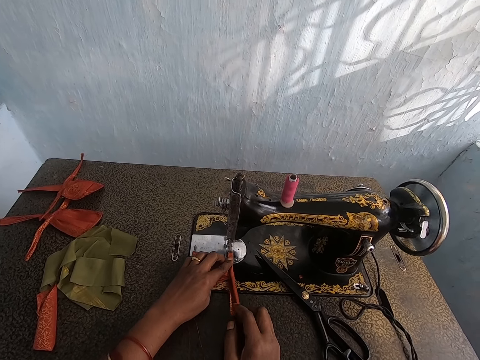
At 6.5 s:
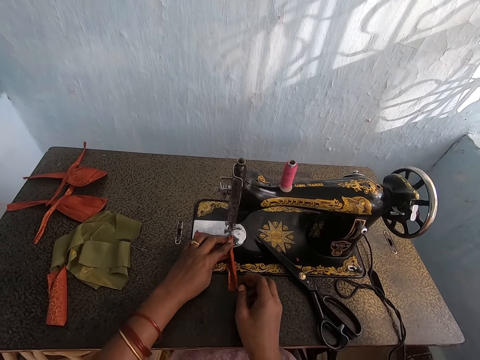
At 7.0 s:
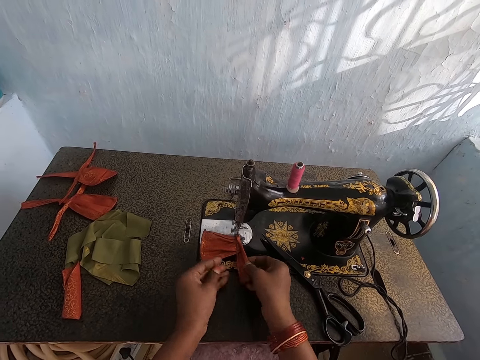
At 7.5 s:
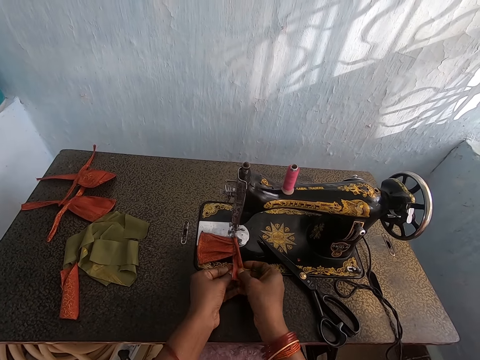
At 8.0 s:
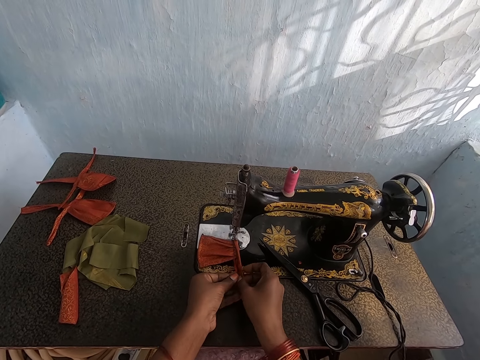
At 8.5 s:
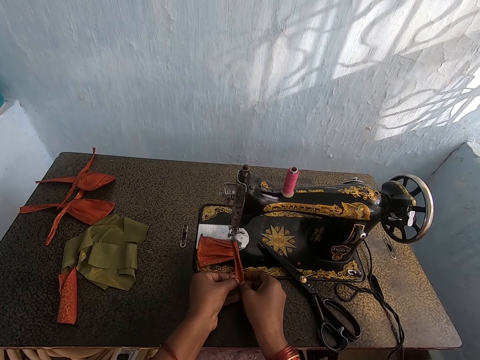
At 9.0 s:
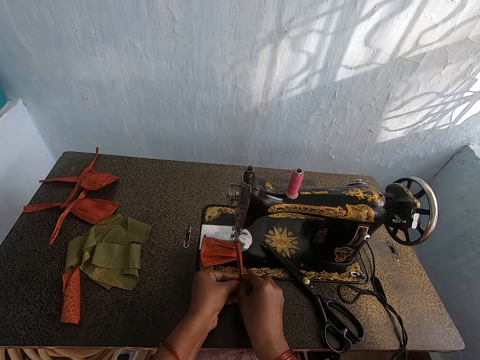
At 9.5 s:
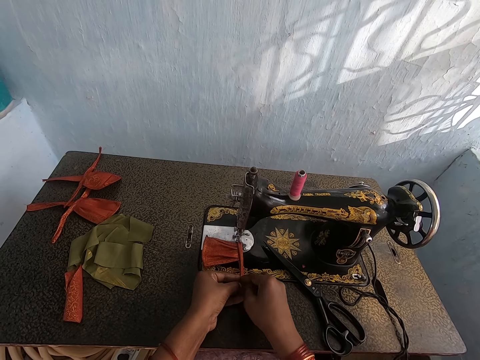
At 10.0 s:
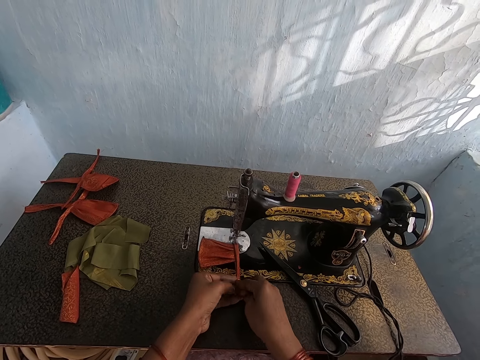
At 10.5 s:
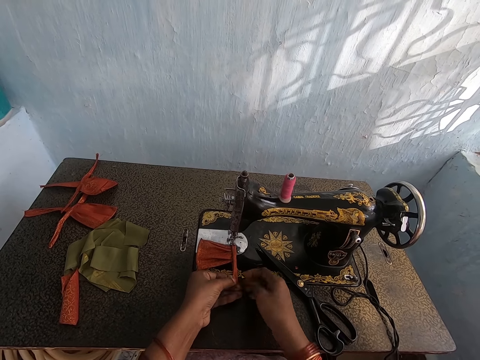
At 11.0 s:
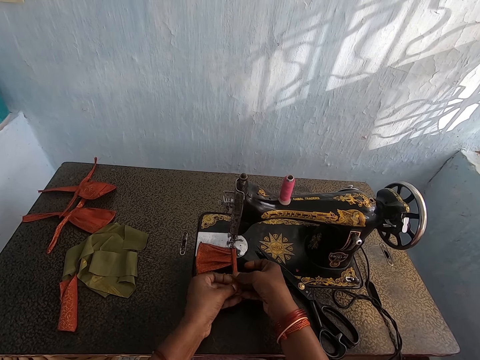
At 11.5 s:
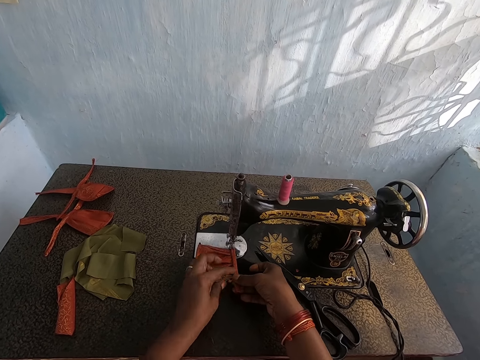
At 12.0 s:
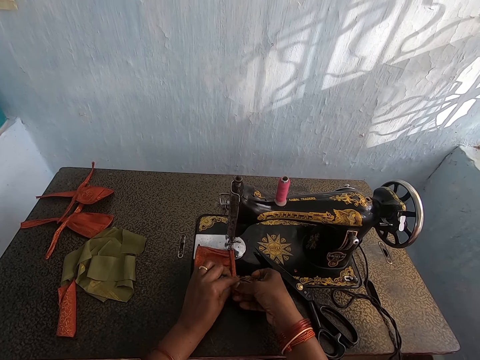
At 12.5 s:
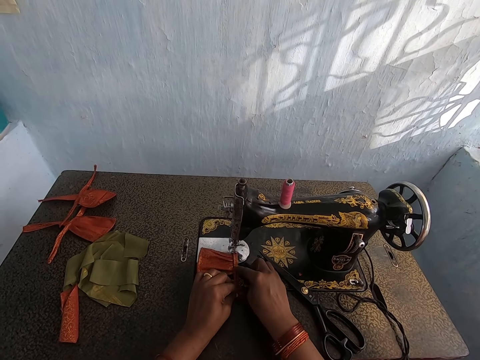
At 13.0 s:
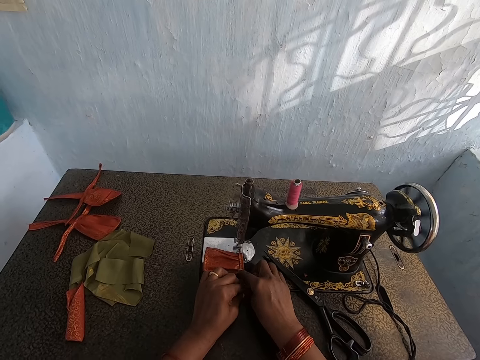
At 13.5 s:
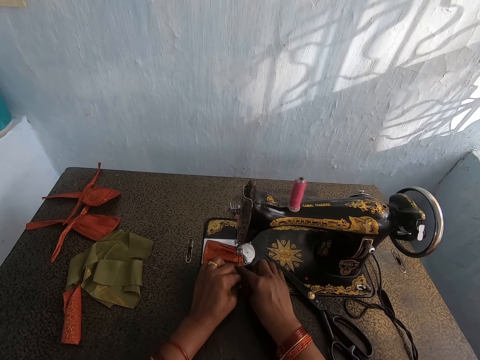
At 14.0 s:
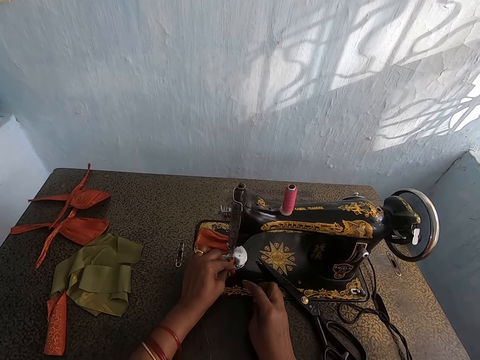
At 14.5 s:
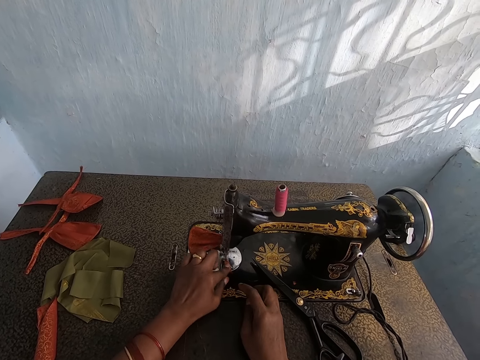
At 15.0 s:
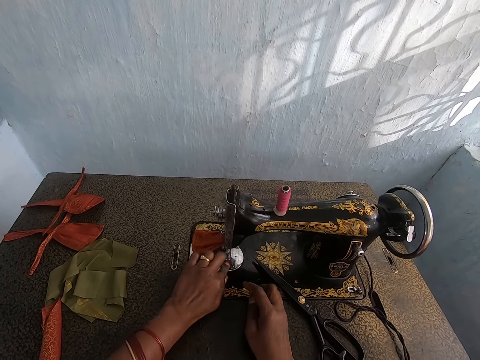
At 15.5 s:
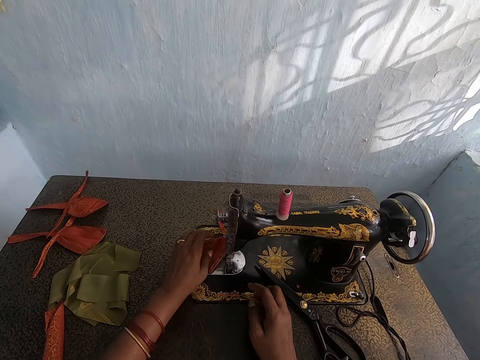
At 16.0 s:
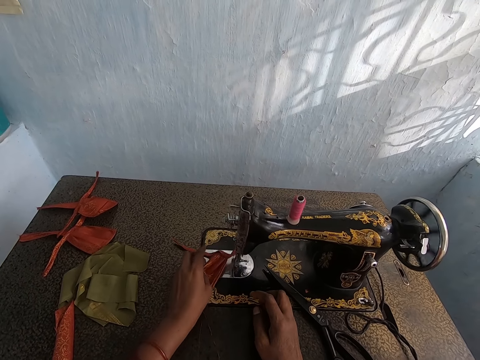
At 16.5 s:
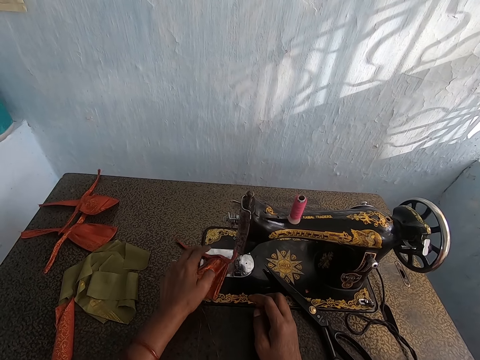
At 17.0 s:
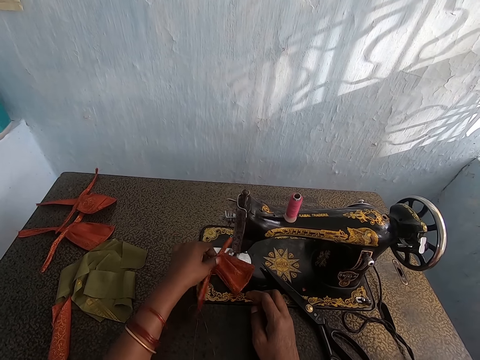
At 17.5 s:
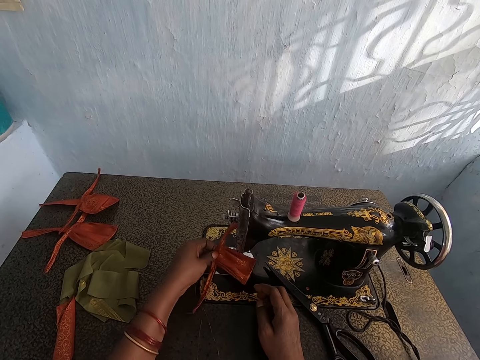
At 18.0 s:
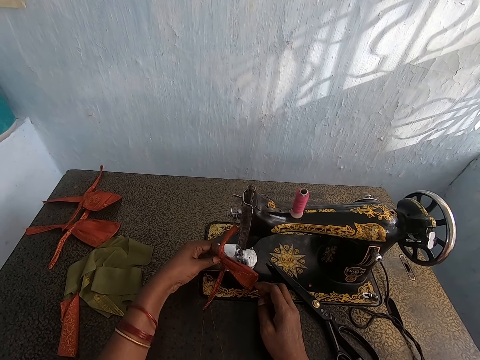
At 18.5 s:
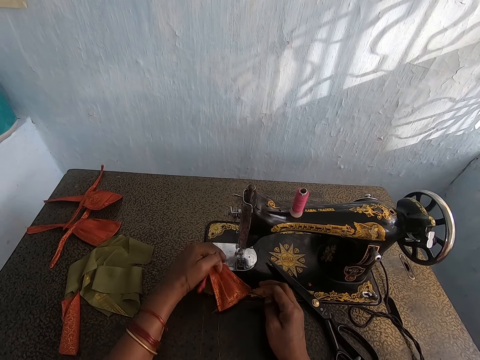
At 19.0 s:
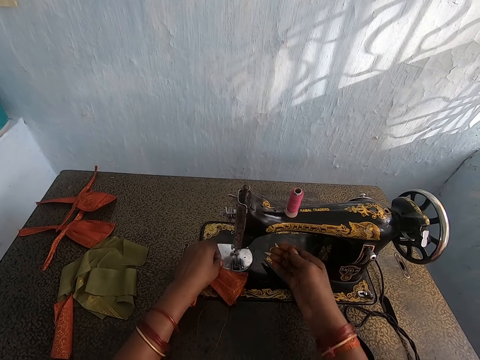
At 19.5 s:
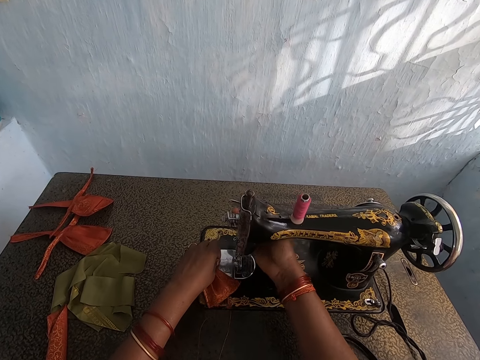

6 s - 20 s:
The camera wearer adjusts the fabric on the sewing machine with her hands. She sews the fabric on the sewing machine with both hands. She holds the fabric on the sewing machine with her left hand.

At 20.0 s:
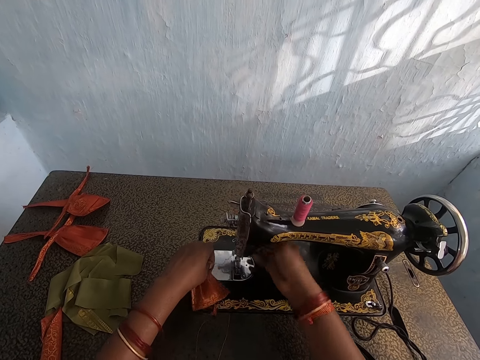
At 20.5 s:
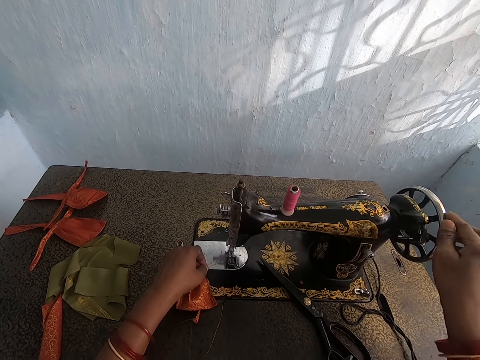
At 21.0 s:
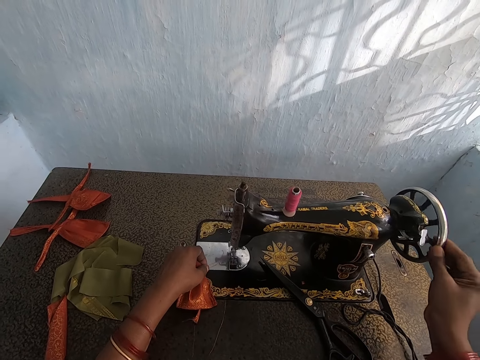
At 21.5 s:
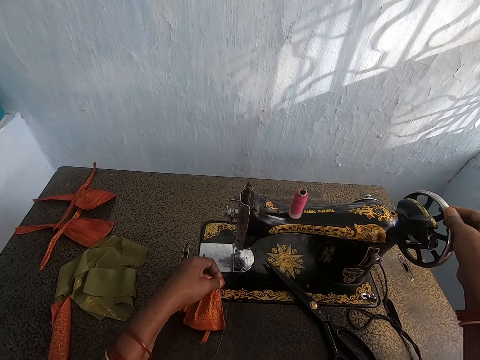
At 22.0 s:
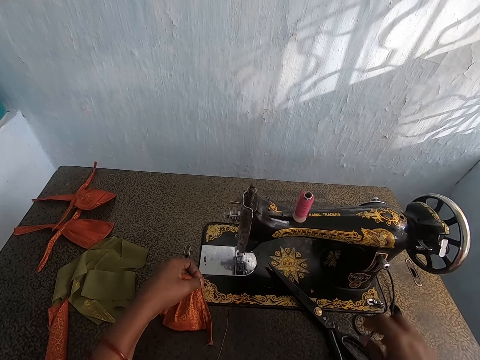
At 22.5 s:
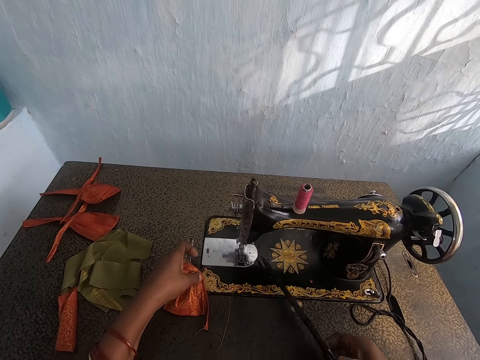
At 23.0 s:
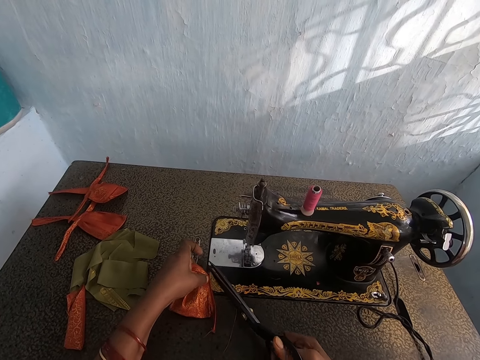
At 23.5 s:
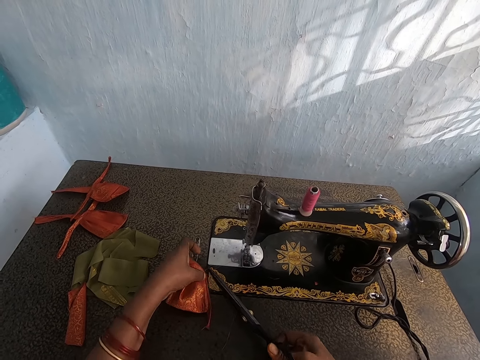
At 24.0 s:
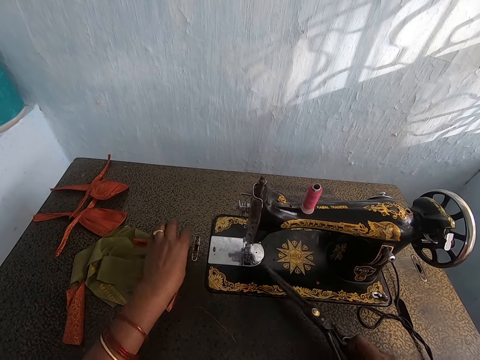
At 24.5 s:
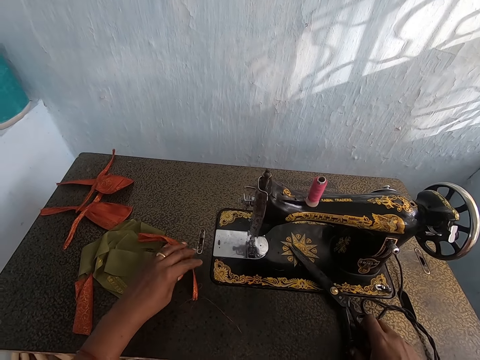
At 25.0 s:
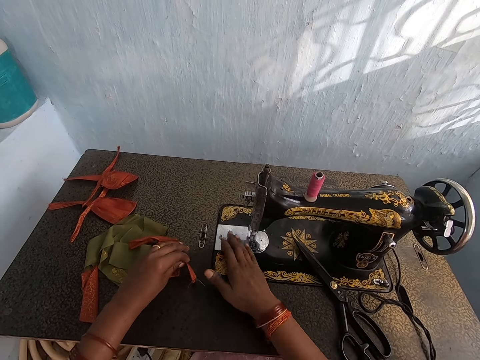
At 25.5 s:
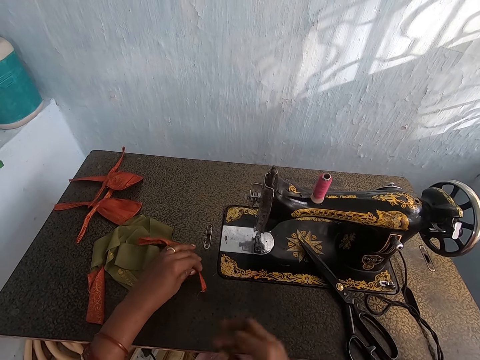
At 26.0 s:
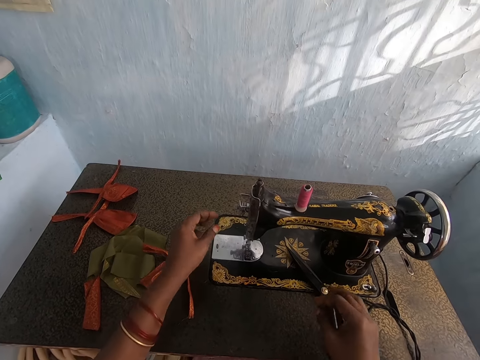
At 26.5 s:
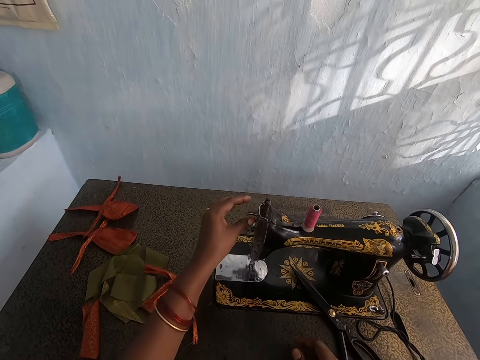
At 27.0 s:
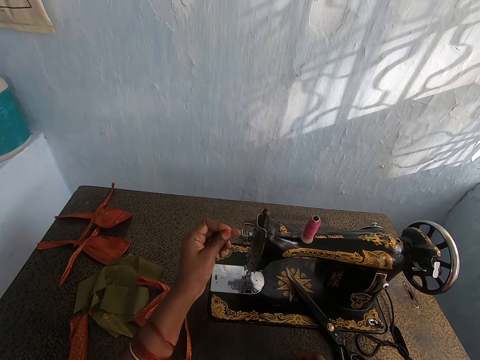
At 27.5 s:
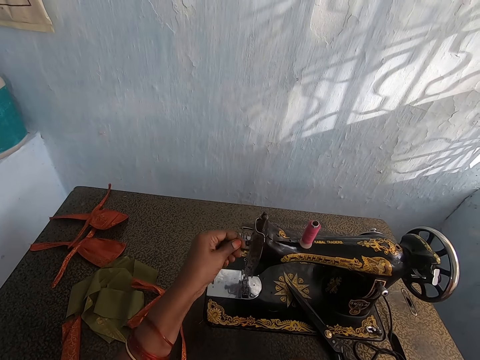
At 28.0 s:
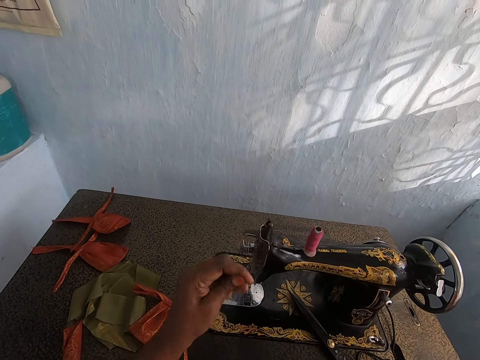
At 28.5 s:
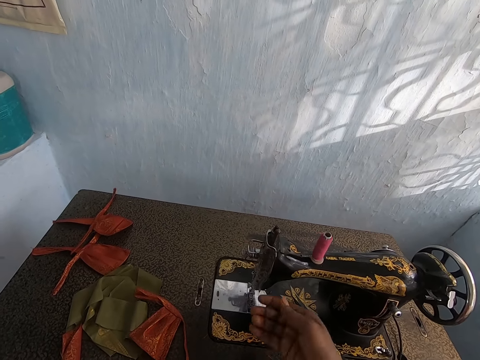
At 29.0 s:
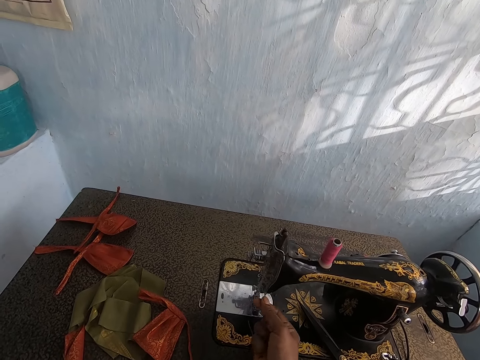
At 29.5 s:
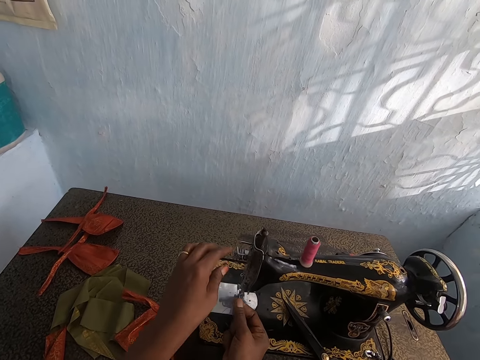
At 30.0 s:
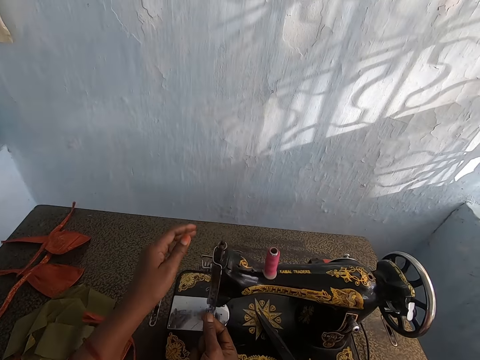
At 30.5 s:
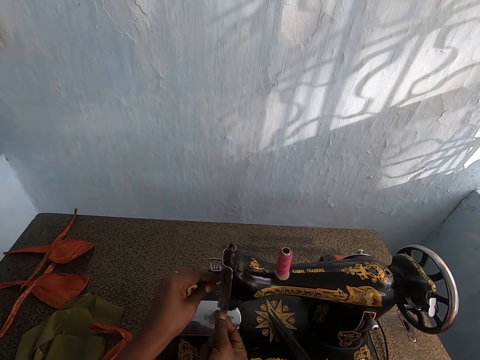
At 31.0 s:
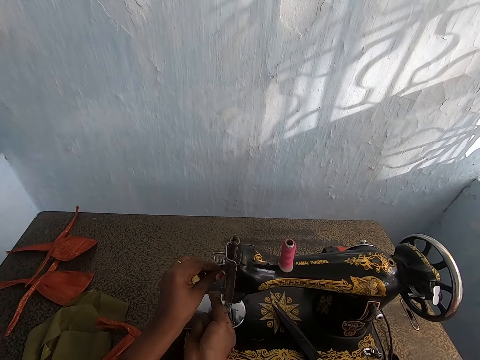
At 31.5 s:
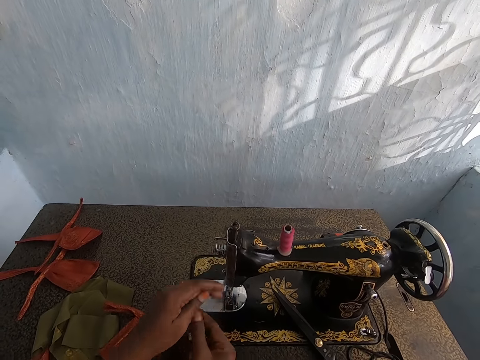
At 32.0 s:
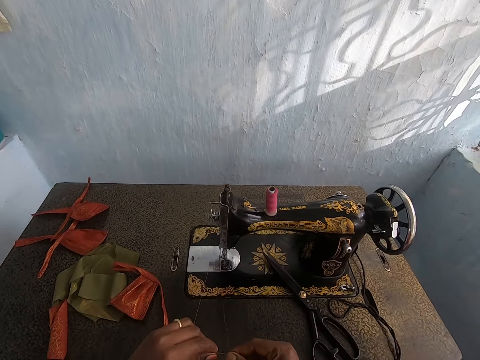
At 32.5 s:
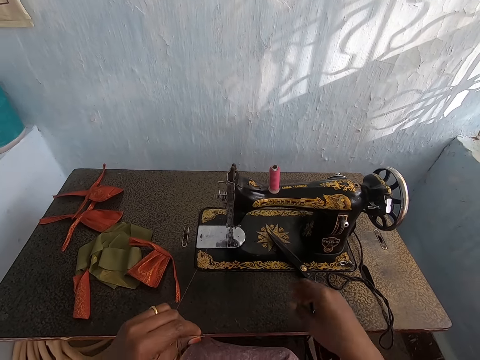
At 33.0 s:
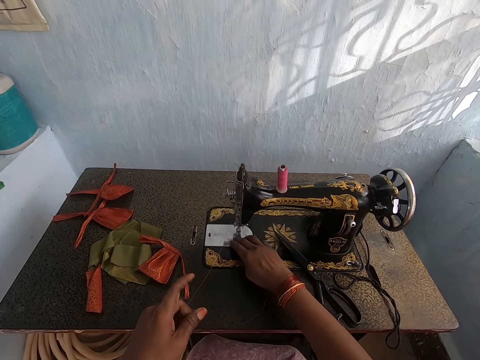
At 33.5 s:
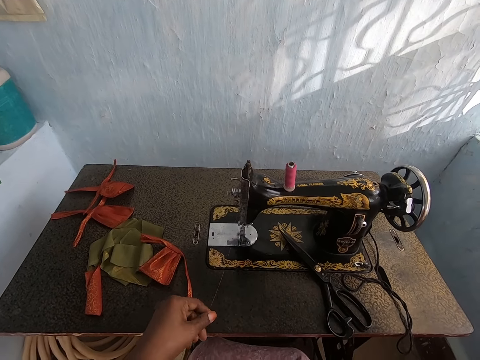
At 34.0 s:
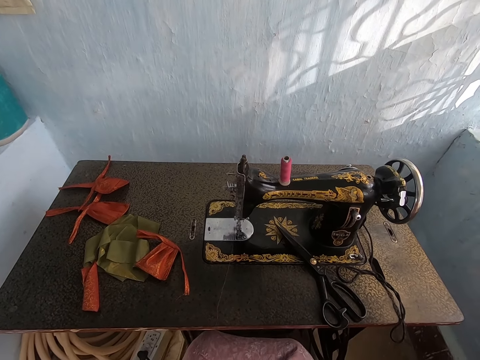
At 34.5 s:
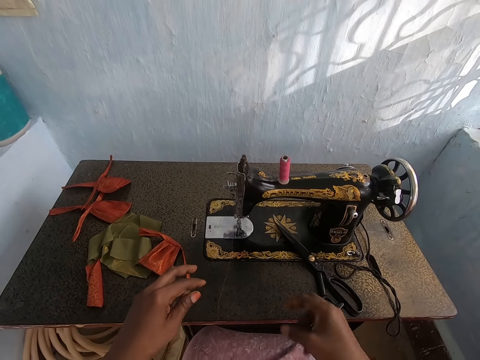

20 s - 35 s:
The camera wearer raises the presser bar lifter on the sewing machine with her right hand. She turns the balance wheel of the sewing machine with her right hand. She touches the sewing machine. She picks up the pair of scissors from the sewing machine with her right hand. She cuts a thread from the fabric with the pair of scissors in her right hand. She drops the fabric in her left hand on the table. She drops the pair of scissors on the sewing machine with her right hand. She raises the fabric from the table with her left hand and dusts the sewing machine with her right hand. She pulls a thread from a thread take-up lever on the sewing machine with her left hand. She removes the thread from a thread guide on the sewing machine with her hands.
